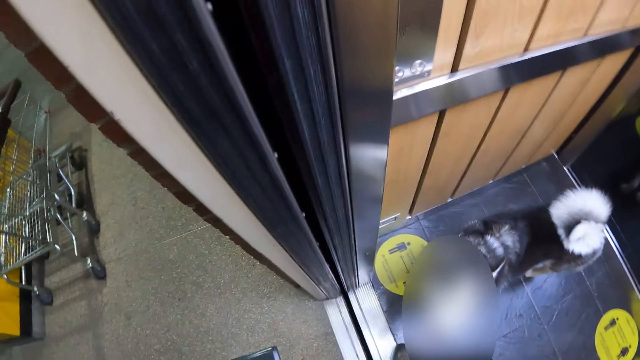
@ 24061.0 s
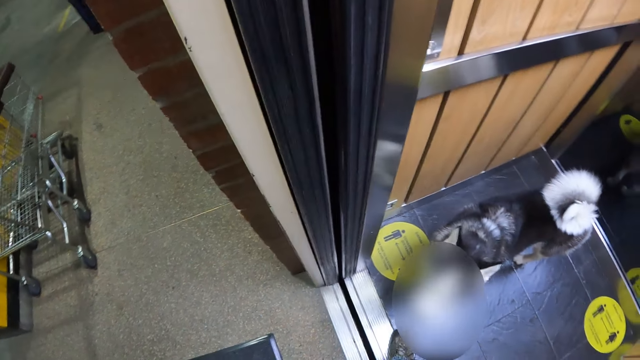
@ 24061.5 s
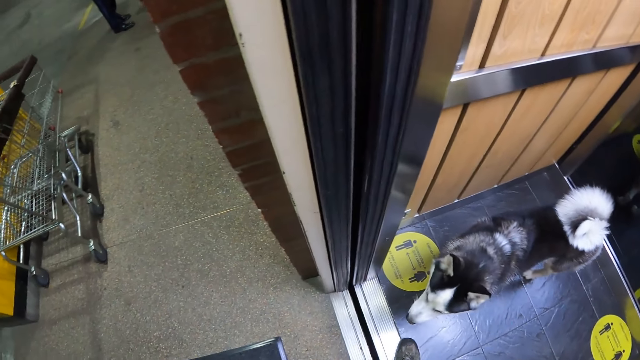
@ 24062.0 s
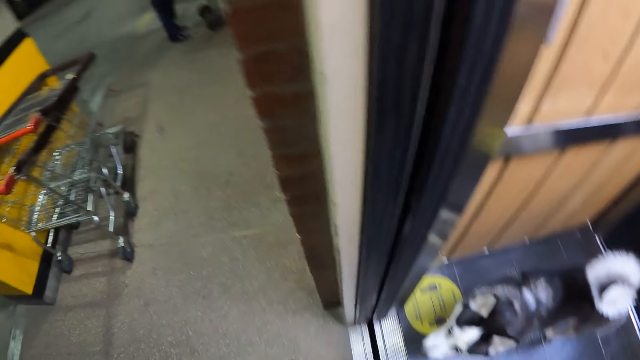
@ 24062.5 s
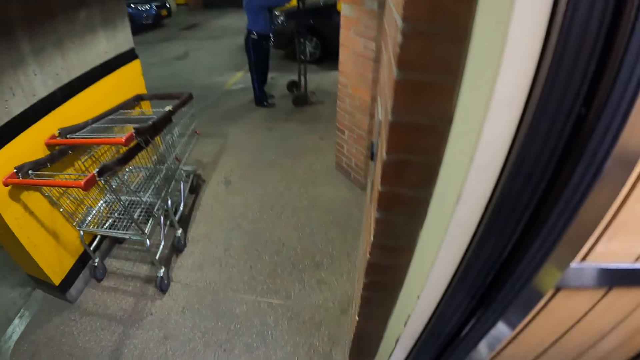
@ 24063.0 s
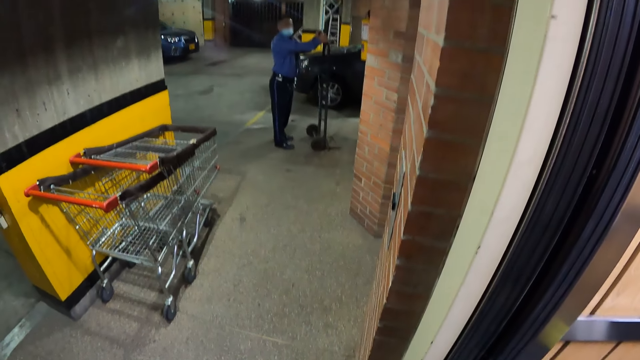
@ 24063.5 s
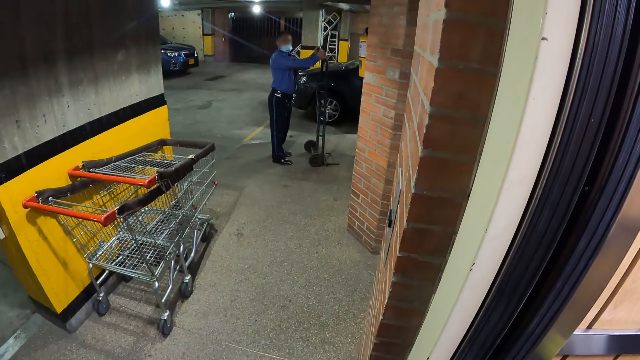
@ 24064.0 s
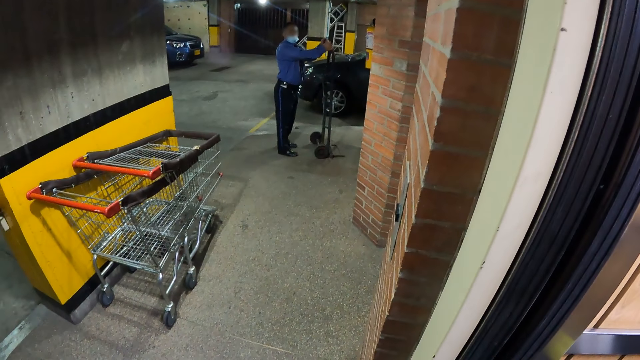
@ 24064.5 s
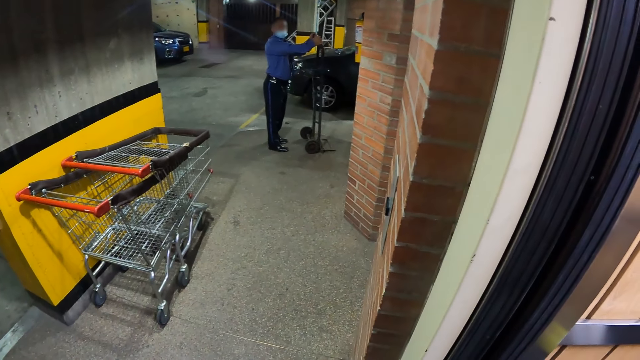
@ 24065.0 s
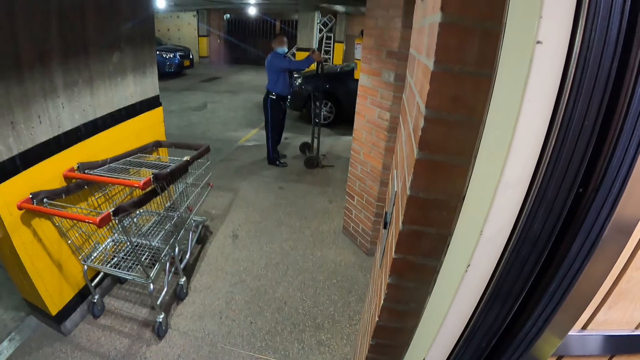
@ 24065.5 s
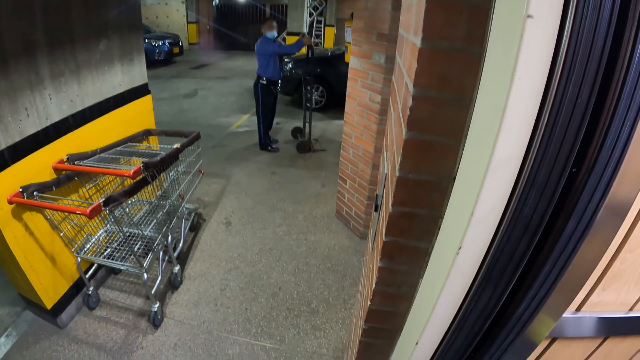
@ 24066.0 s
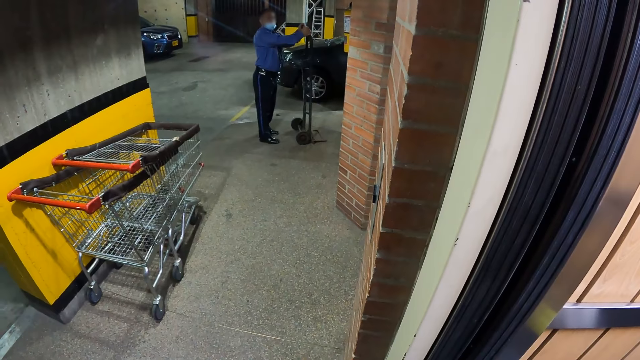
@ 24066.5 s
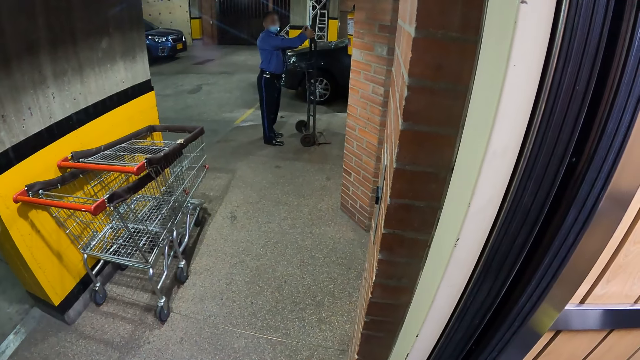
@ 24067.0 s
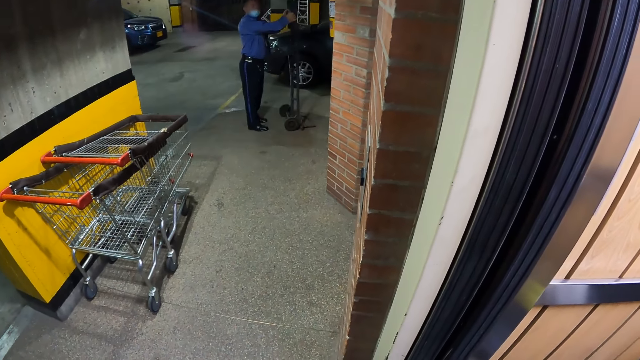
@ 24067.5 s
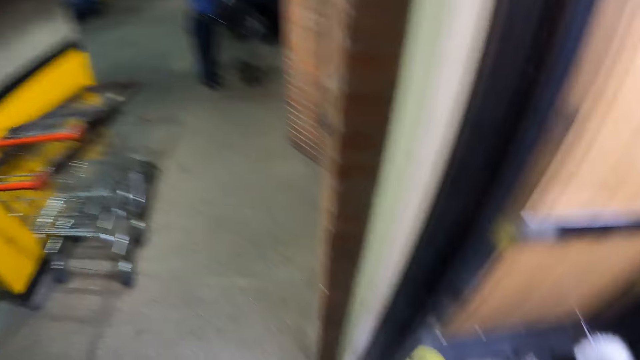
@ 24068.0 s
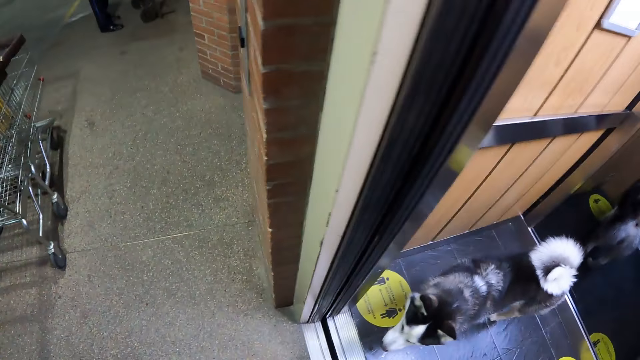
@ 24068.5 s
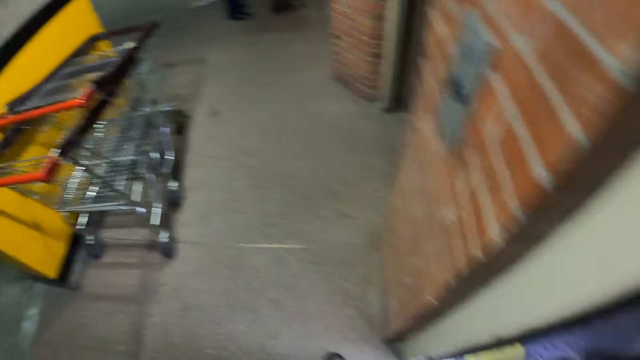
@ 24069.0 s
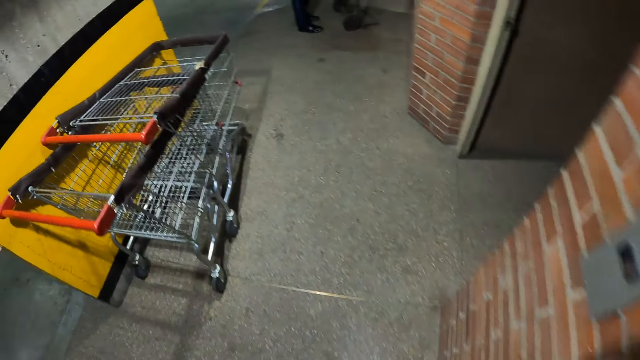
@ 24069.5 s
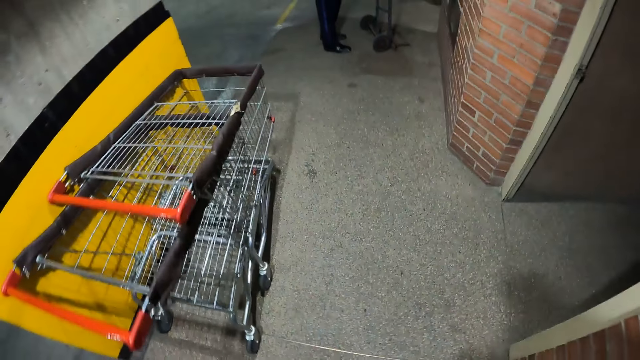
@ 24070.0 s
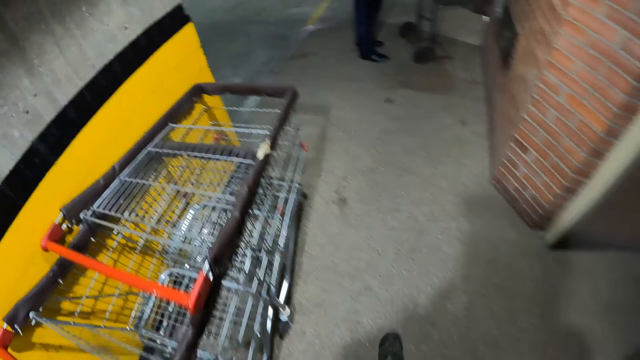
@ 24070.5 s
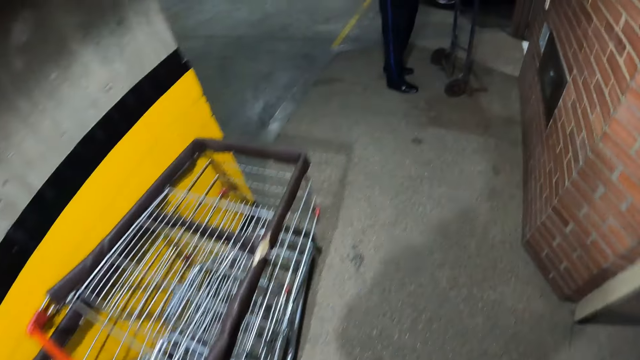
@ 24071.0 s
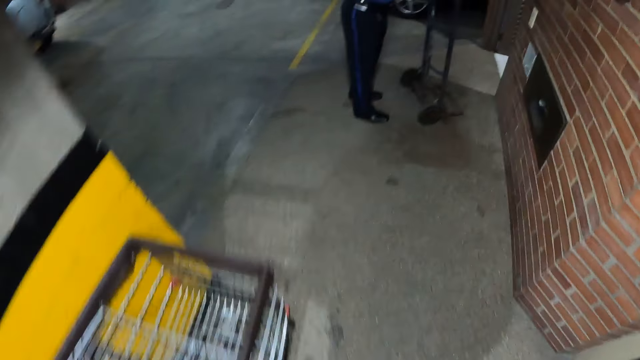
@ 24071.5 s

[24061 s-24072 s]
The camera wearer walks into the lift. They look at the man. They look at a dog. They walk over to the man.

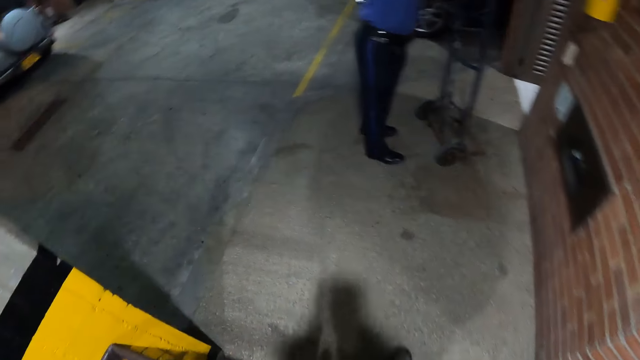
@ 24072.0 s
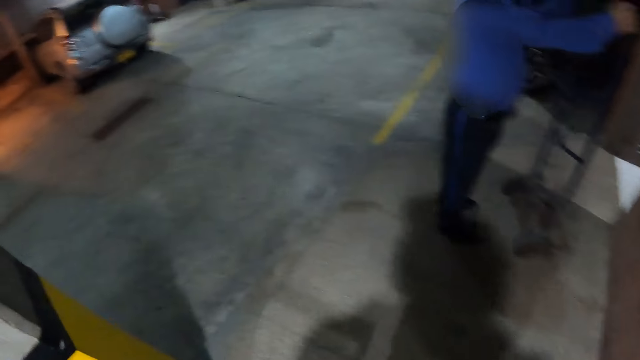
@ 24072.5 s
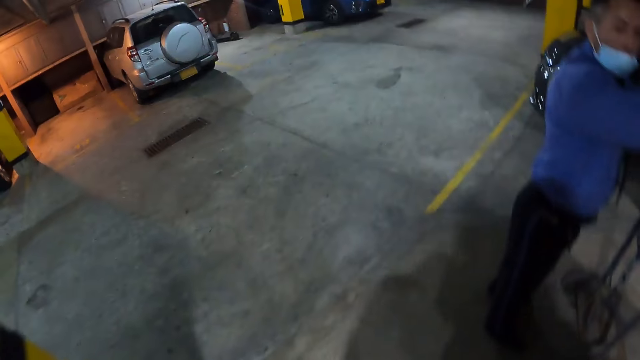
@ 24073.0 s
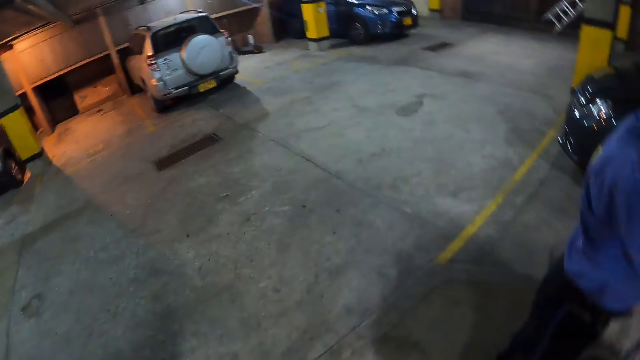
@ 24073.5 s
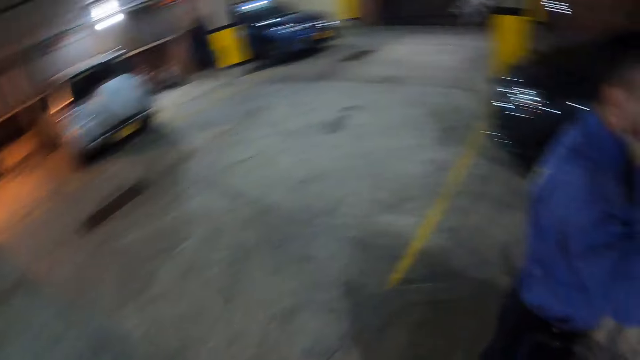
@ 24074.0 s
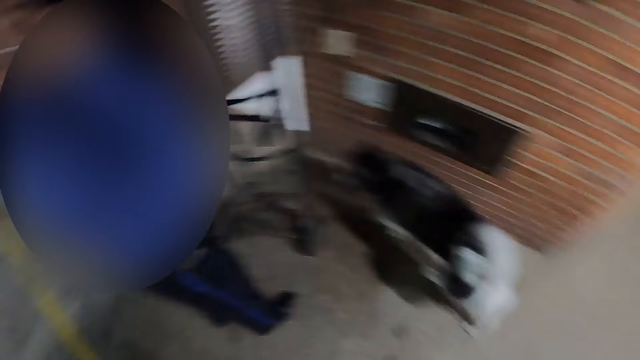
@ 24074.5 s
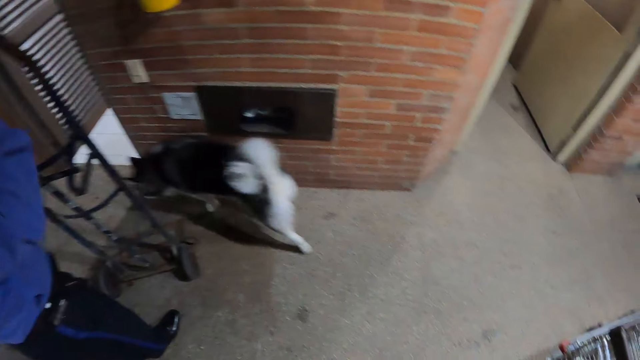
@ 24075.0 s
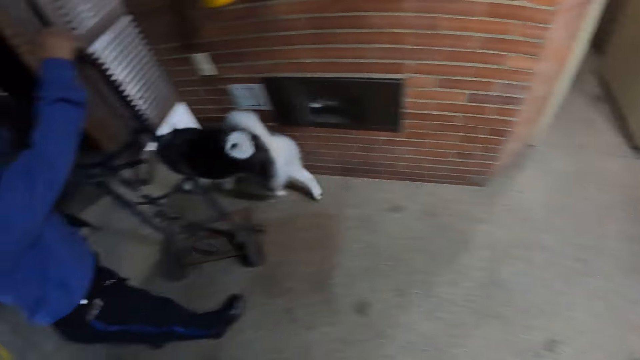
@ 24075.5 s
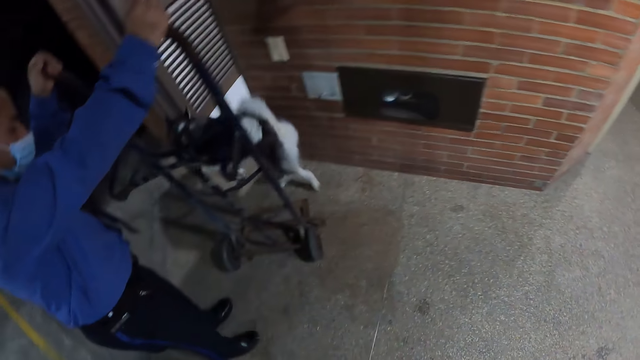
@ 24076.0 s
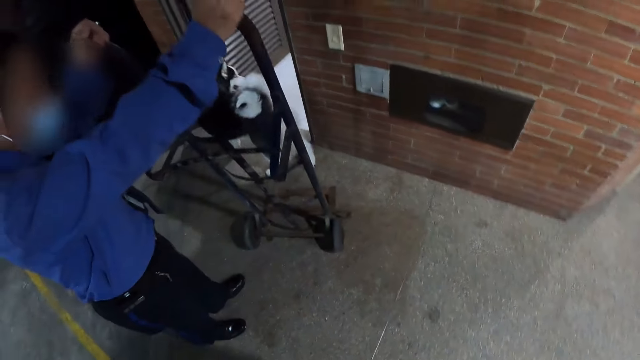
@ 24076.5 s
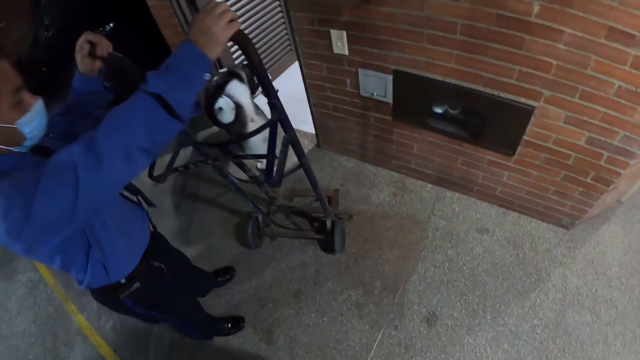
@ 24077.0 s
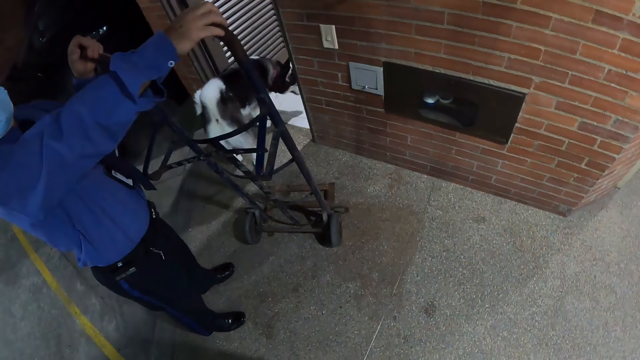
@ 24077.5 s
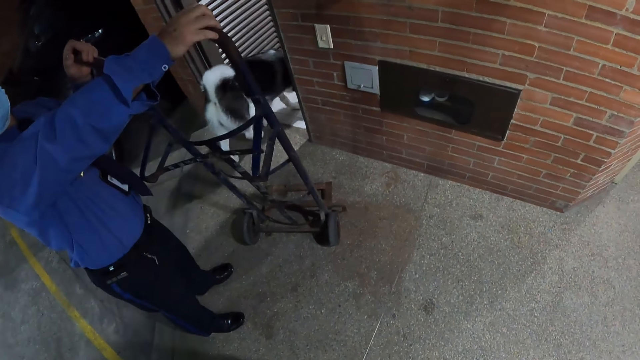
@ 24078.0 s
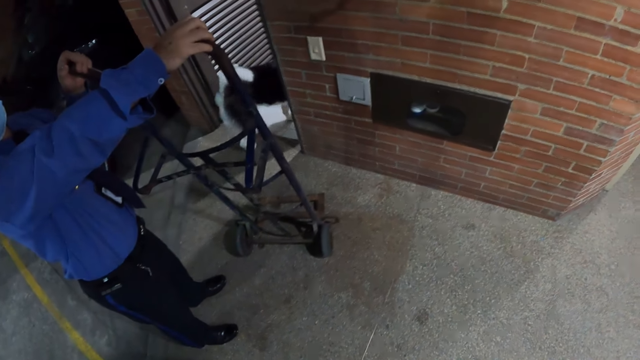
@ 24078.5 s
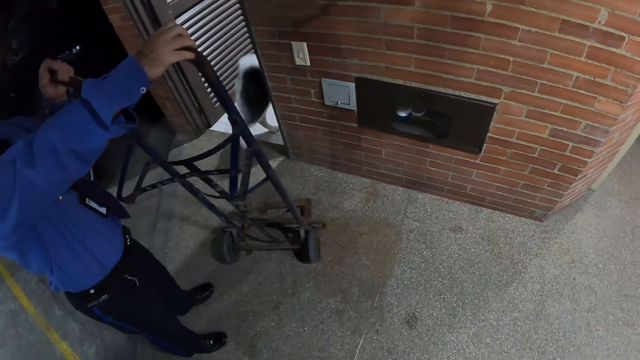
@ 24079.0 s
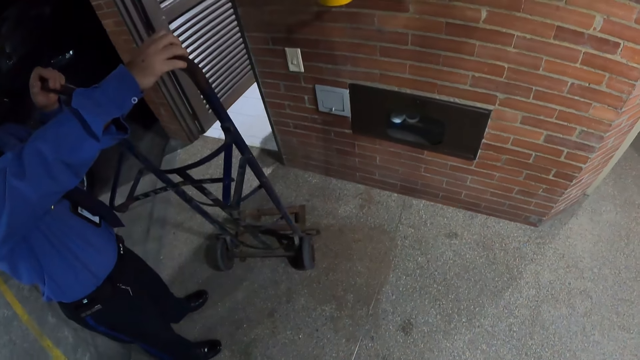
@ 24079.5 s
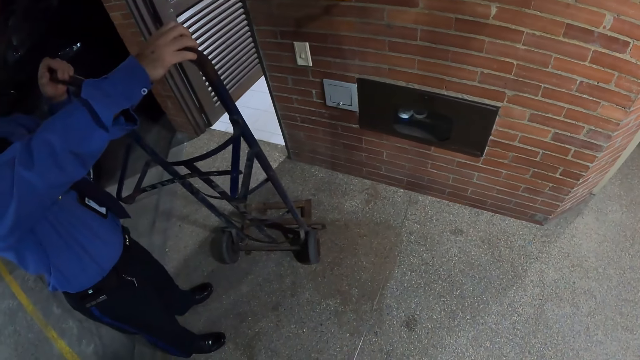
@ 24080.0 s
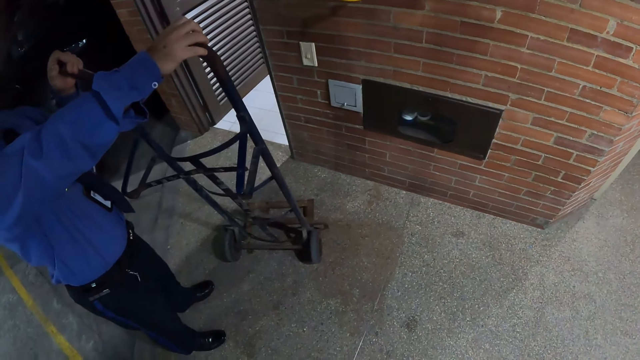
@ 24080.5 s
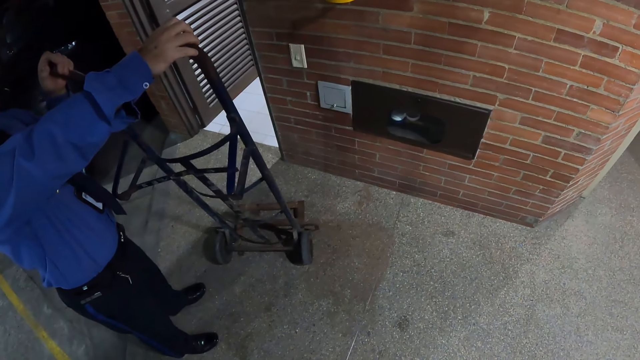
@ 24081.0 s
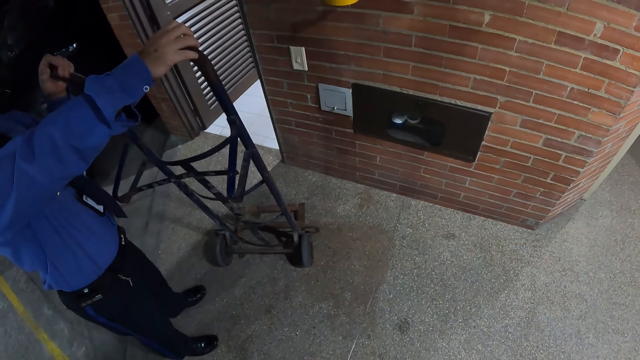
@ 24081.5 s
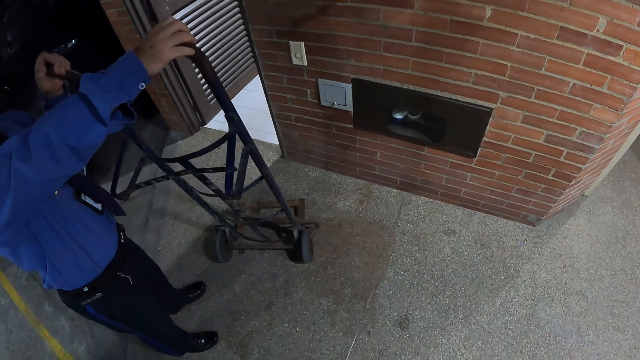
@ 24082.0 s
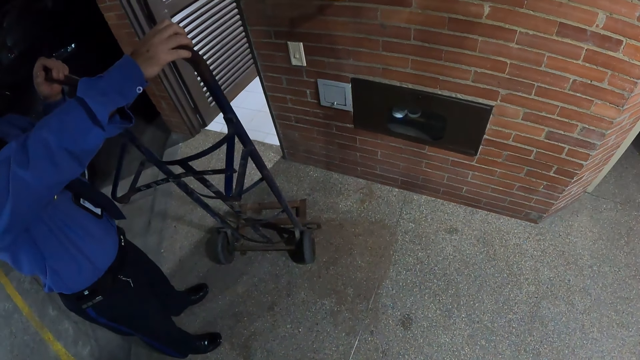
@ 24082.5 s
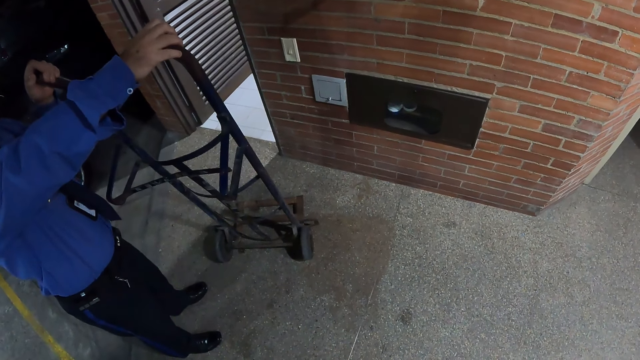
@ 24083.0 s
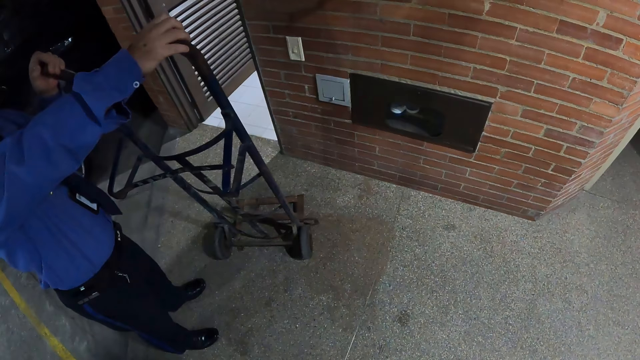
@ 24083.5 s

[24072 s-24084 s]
The camera wearer looks around the parking. They look at a dog. They stand beside the man.
